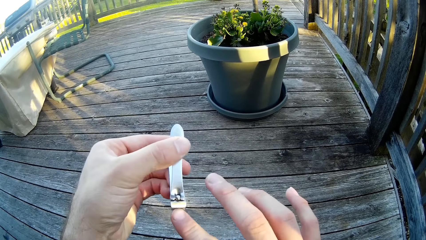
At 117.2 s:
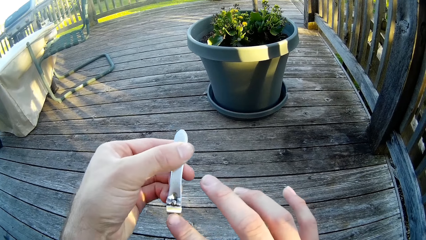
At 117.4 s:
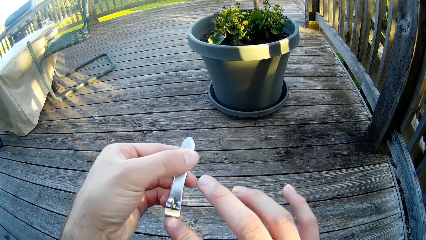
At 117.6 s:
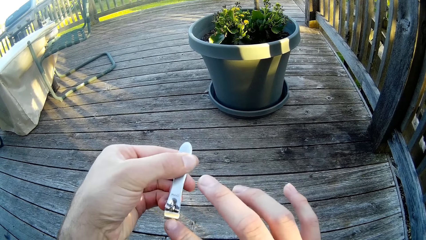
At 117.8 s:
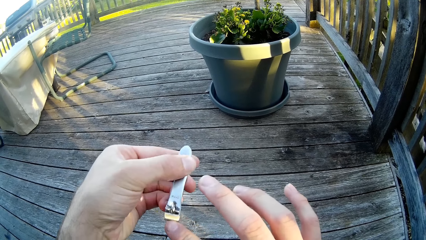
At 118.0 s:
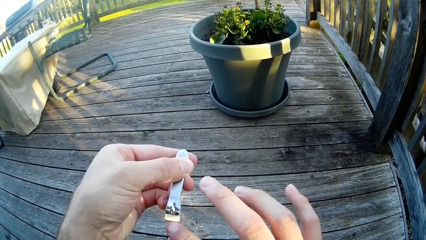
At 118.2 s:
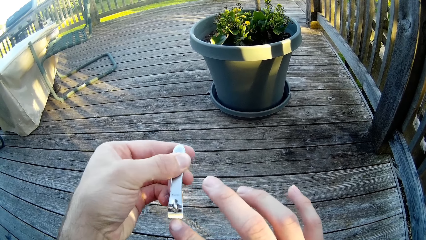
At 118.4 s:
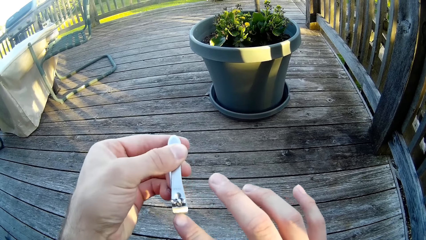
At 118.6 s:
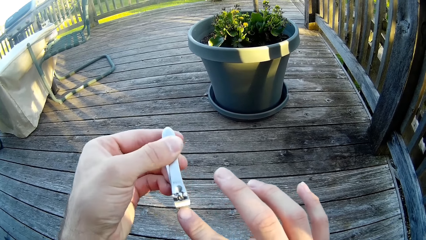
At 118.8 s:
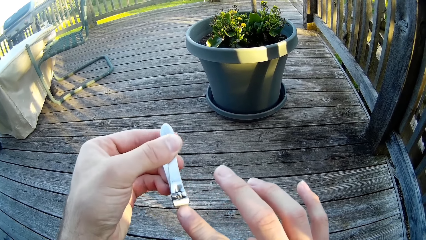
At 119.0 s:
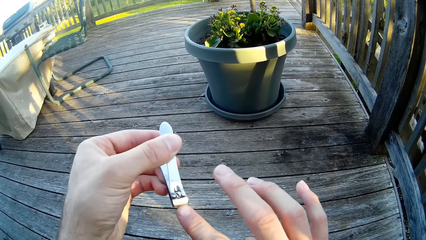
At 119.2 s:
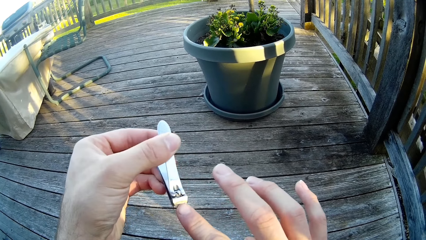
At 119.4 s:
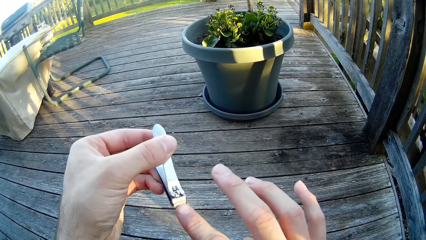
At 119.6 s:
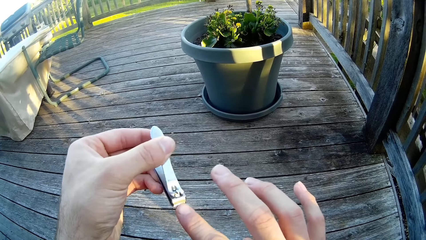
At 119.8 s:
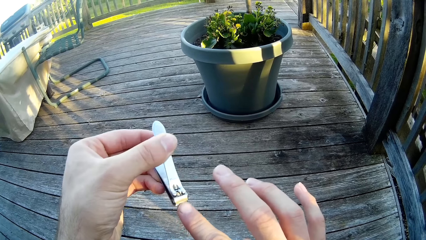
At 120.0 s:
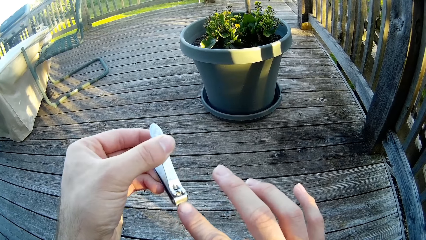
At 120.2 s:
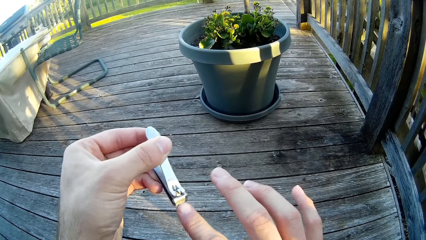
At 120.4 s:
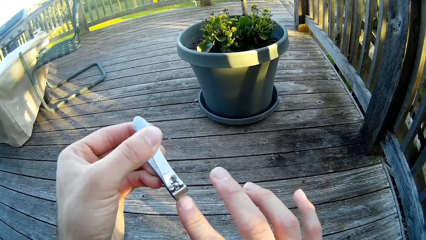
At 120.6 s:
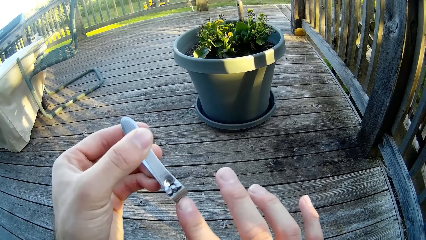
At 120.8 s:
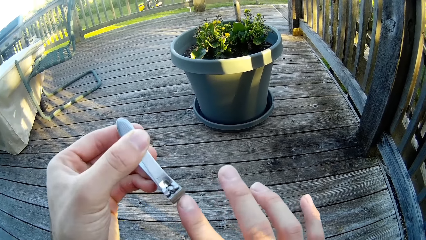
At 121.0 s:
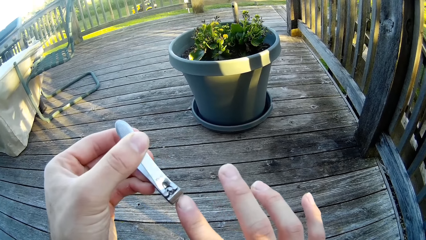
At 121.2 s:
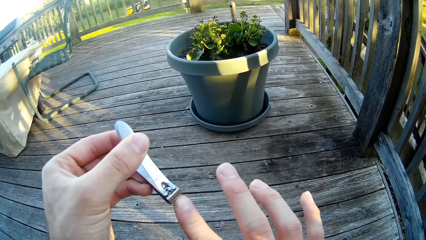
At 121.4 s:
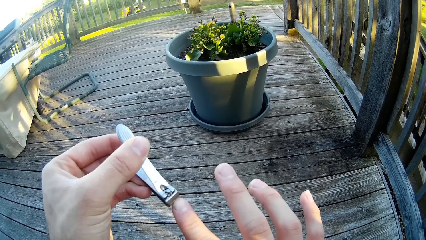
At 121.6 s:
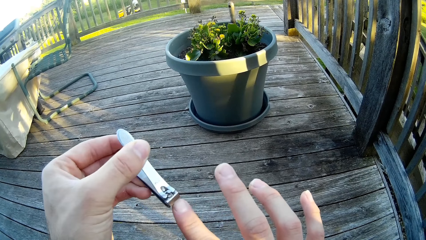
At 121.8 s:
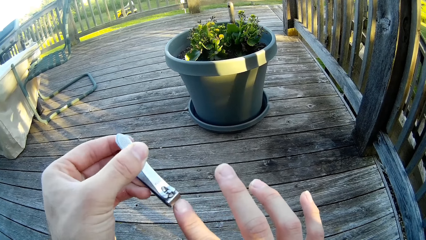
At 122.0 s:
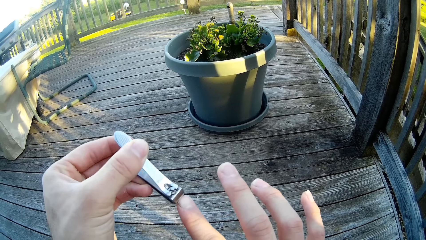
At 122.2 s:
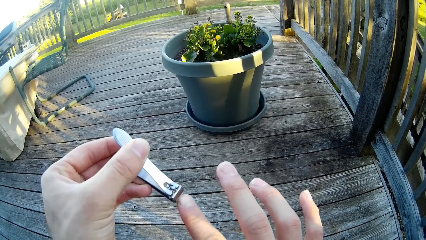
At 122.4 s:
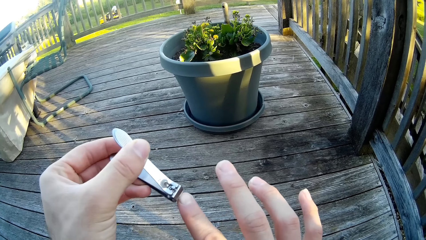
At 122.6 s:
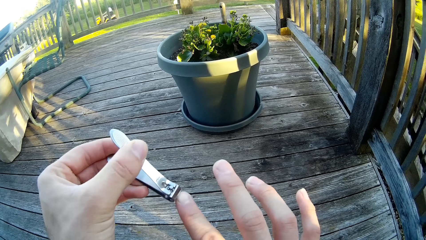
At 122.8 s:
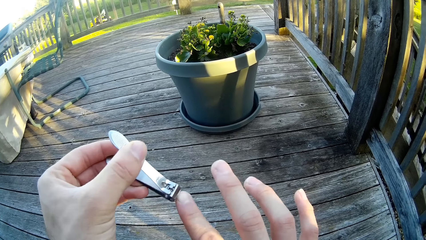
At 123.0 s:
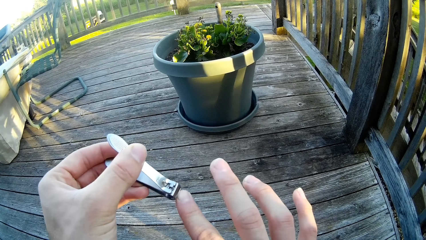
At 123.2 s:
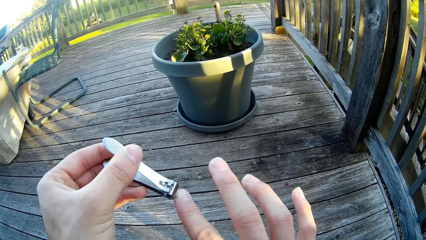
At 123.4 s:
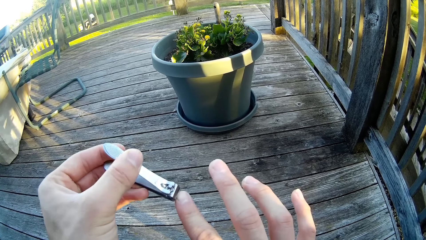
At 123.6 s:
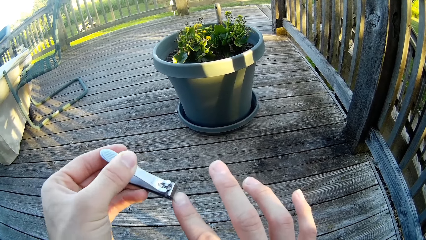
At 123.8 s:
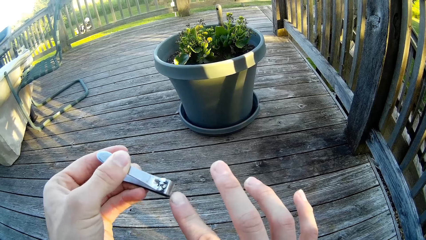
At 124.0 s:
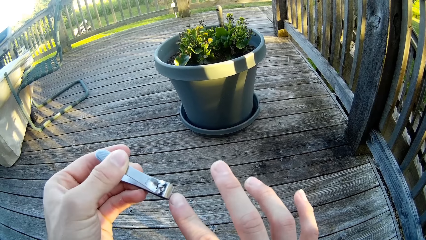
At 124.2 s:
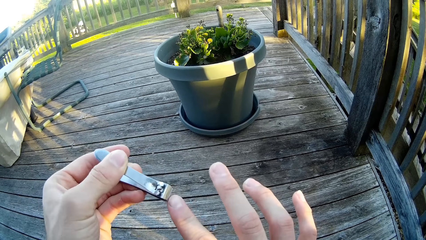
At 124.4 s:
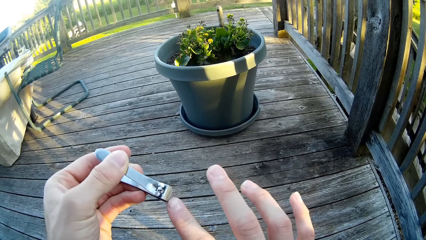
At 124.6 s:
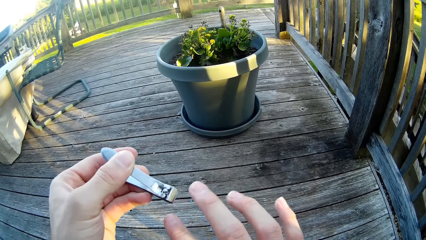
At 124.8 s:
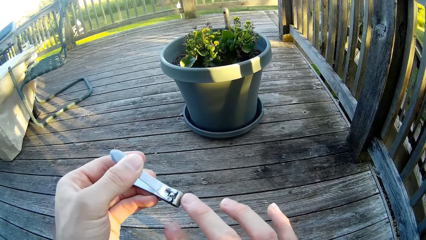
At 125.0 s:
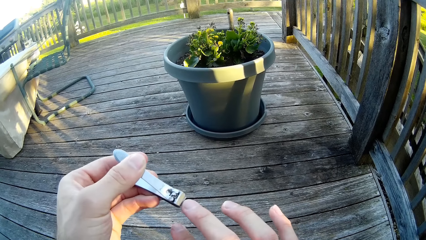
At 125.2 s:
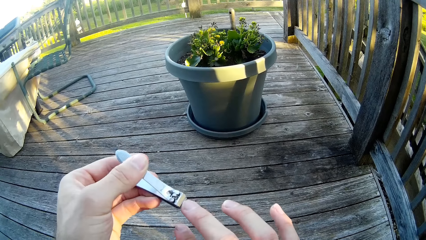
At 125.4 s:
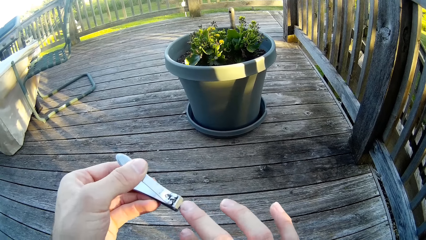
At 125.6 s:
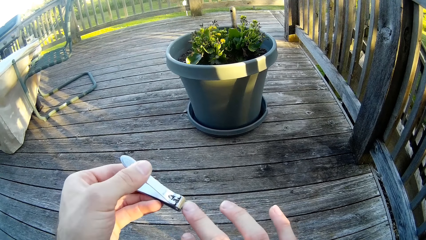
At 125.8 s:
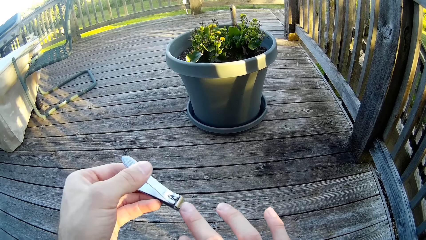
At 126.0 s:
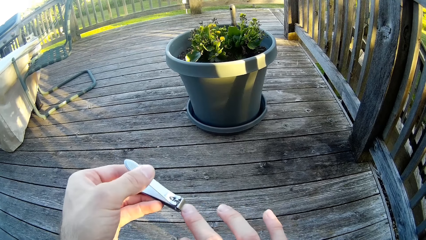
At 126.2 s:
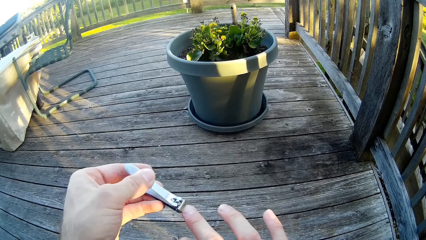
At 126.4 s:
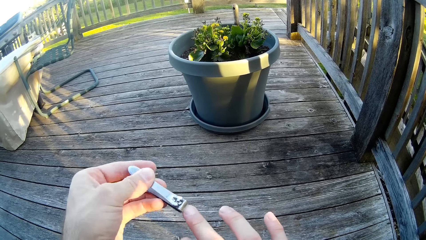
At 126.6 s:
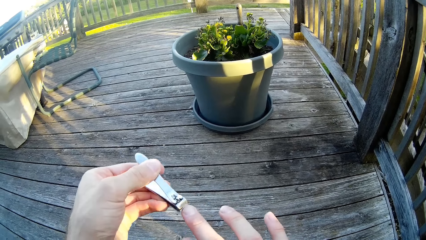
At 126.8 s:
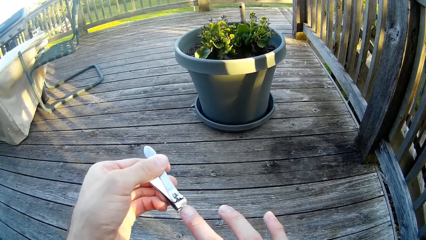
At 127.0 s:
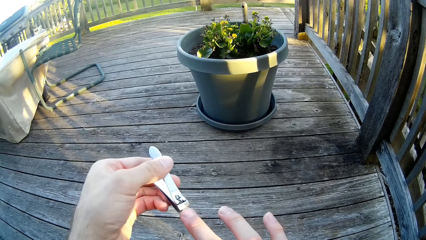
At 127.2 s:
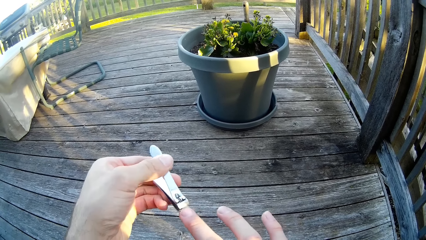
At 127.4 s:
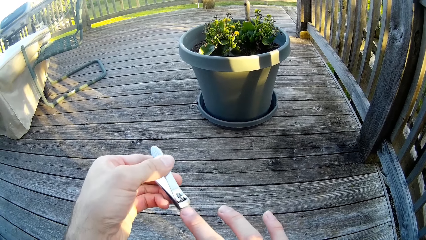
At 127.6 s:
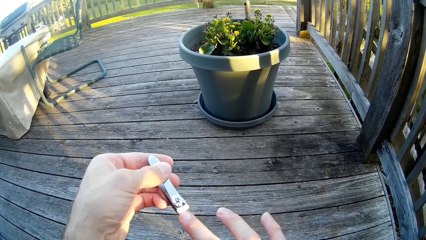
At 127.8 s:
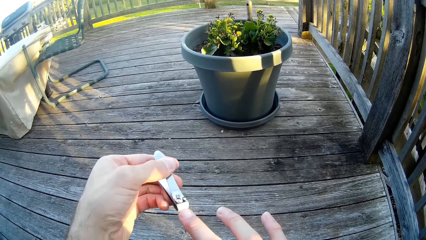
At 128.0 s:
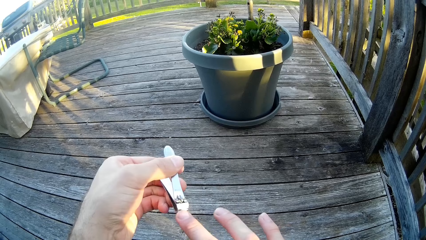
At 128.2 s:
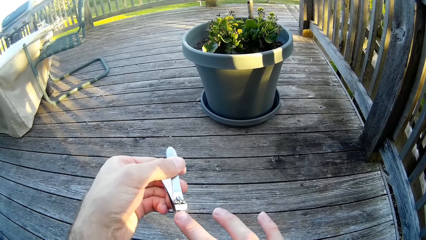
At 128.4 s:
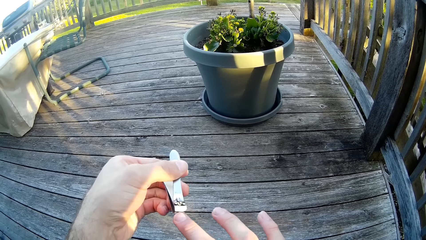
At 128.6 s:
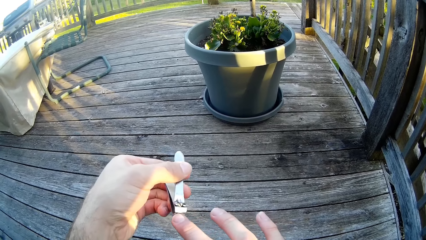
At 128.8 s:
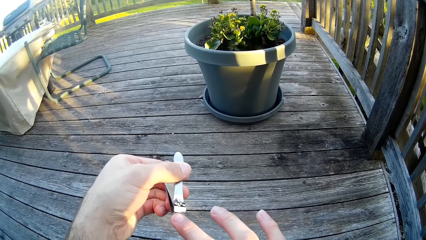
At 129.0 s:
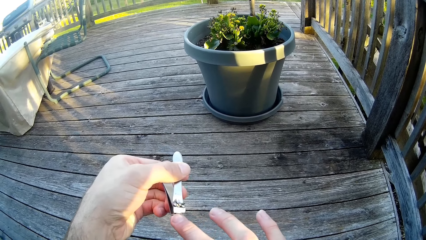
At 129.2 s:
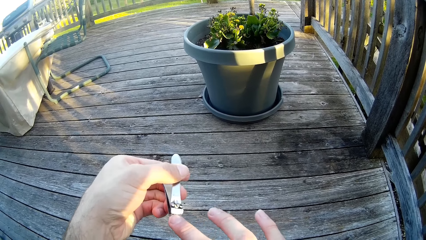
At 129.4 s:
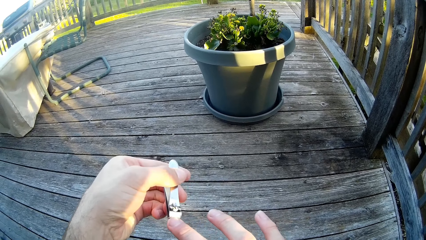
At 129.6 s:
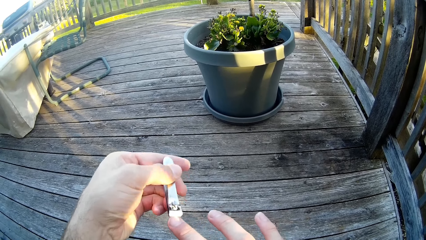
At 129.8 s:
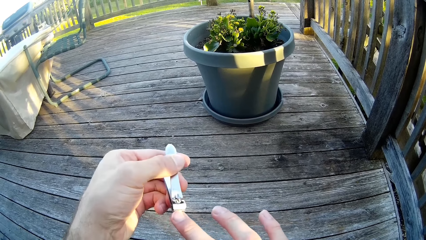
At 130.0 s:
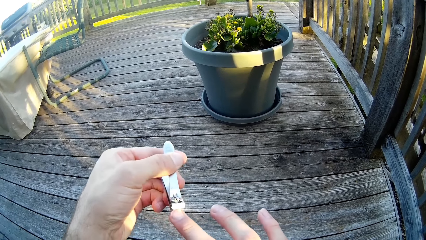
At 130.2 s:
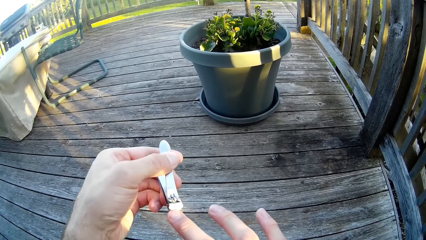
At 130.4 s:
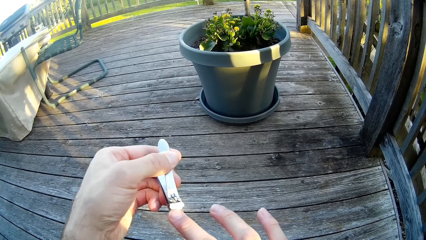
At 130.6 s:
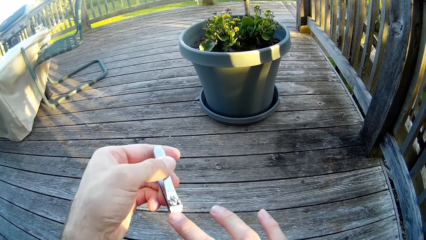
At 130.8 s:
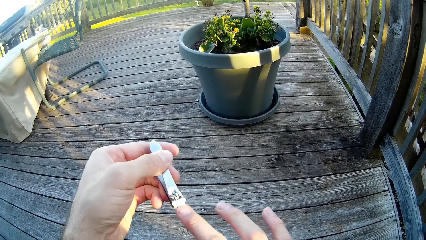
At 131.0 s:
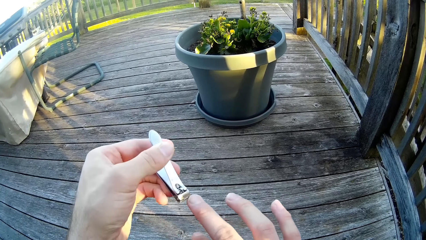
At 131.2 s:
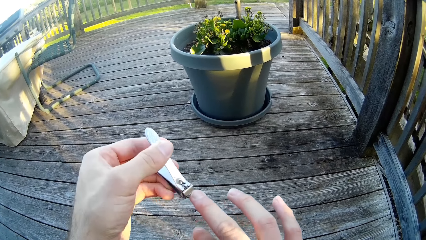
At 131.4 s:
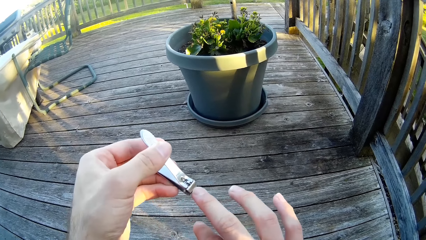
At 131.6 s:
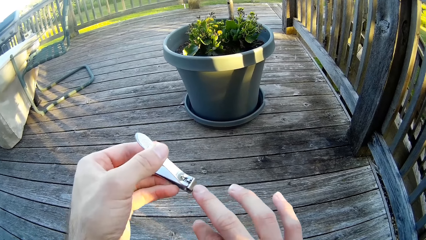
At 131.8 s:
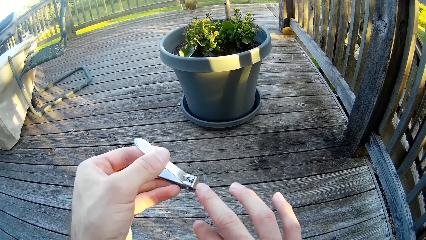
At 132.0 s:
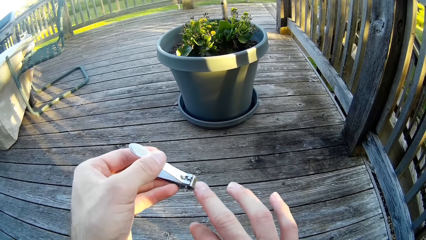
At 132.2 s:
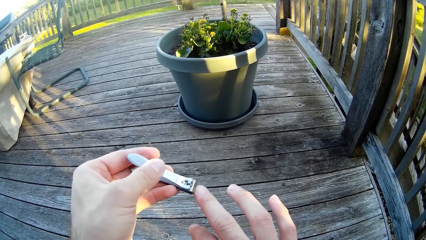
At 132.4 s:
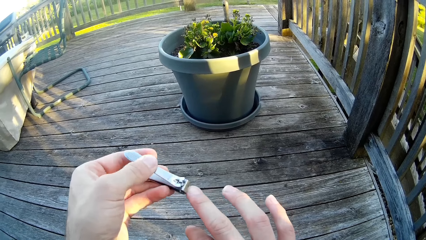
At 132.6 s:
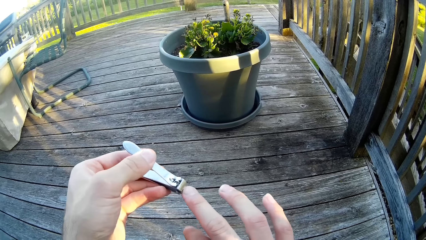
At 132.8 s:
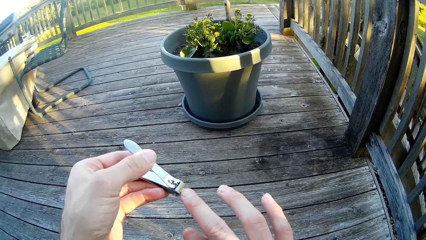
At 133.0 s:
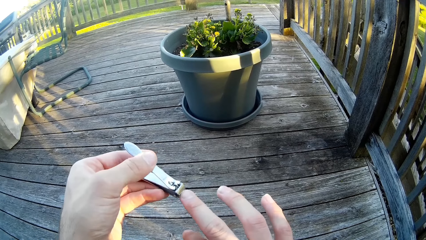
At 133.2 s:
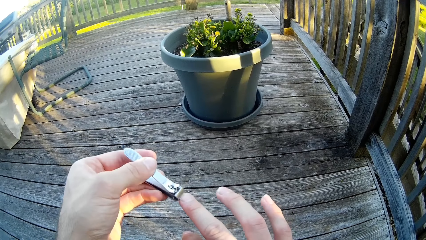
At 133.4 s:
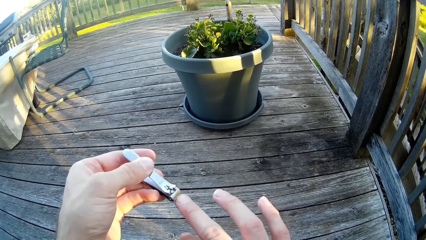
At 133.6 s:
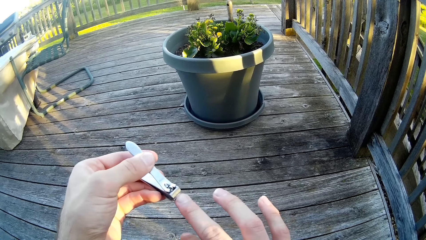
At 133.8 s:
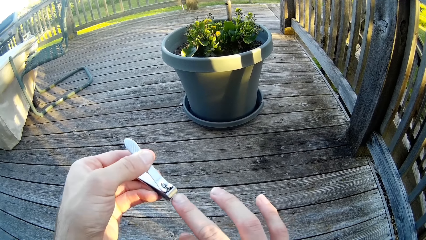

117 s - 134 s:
A man mows the lawn with an electric lawn mower. The camera wearer cuts his right middle fingernail with the nail cutter.
